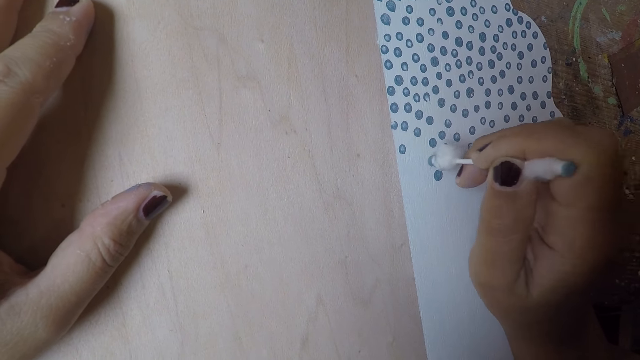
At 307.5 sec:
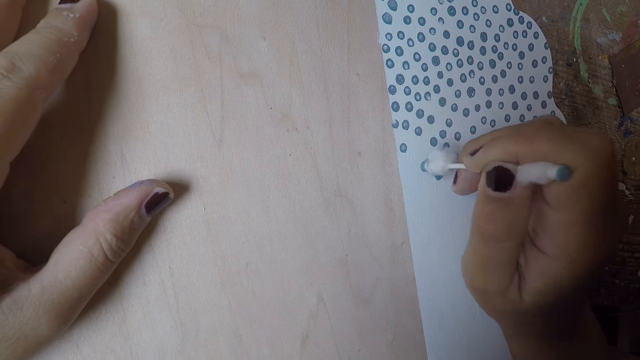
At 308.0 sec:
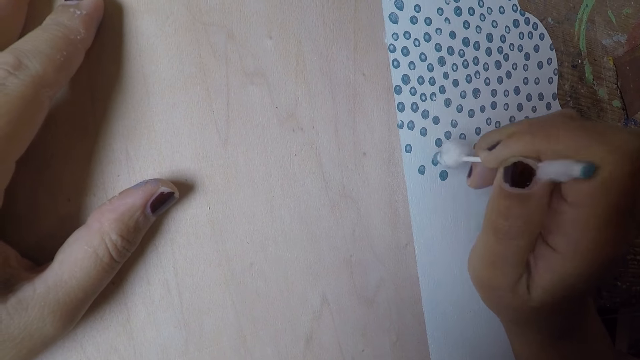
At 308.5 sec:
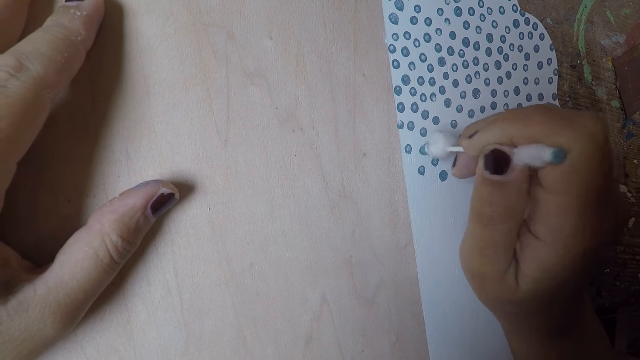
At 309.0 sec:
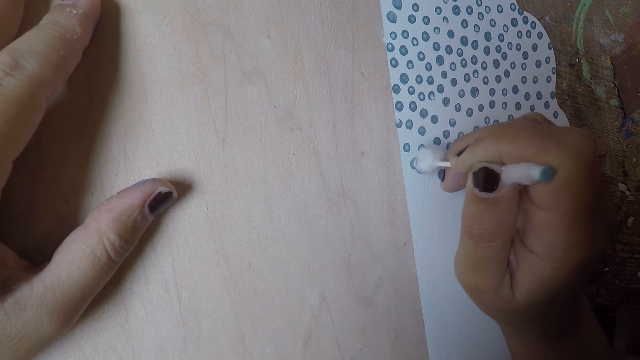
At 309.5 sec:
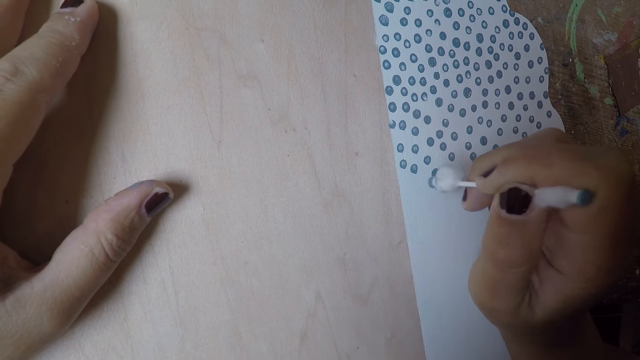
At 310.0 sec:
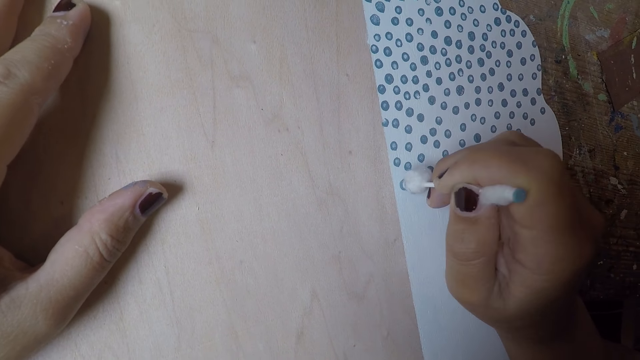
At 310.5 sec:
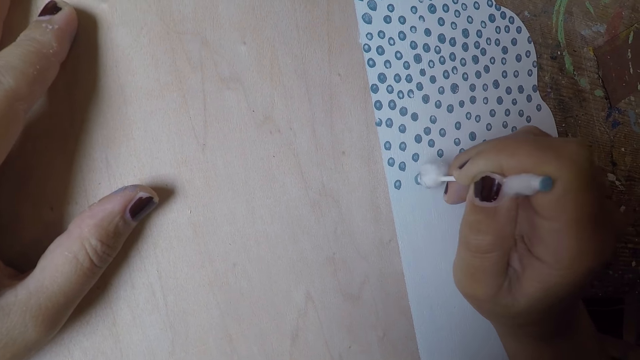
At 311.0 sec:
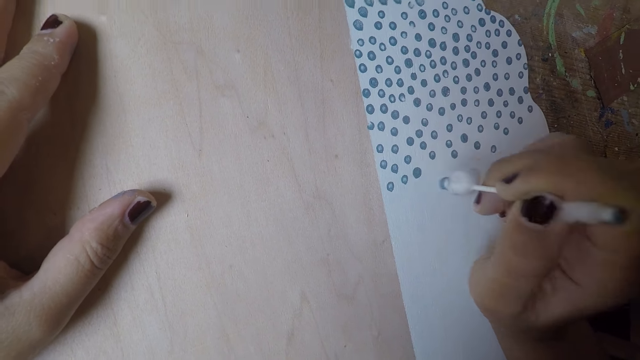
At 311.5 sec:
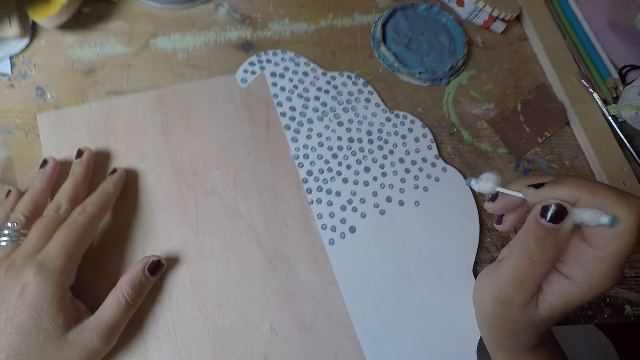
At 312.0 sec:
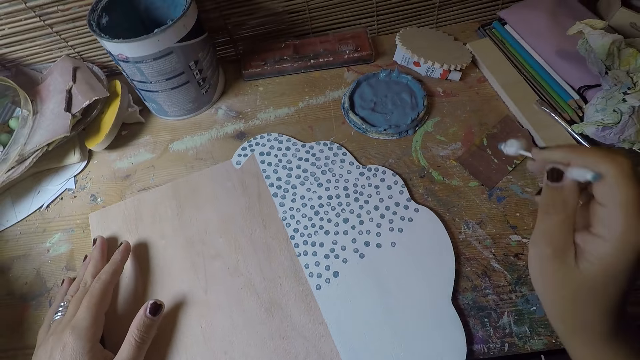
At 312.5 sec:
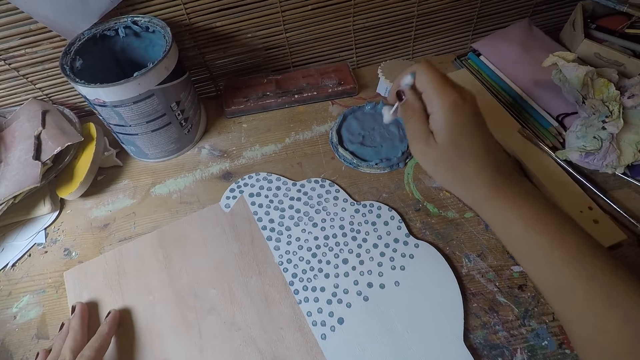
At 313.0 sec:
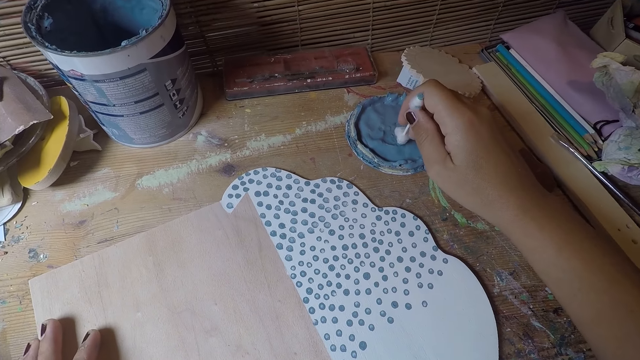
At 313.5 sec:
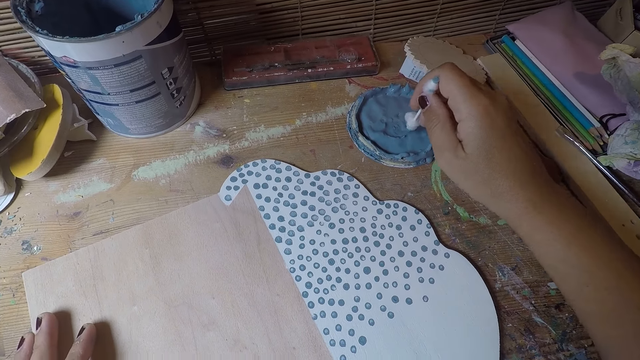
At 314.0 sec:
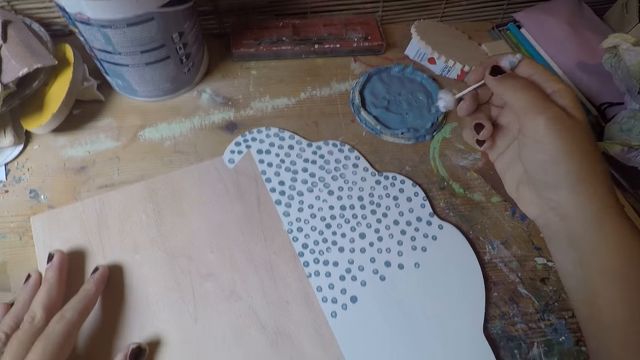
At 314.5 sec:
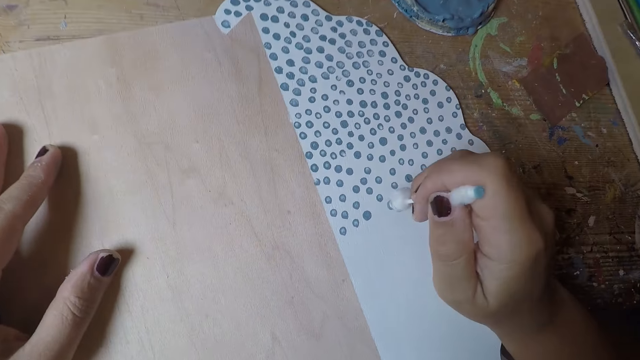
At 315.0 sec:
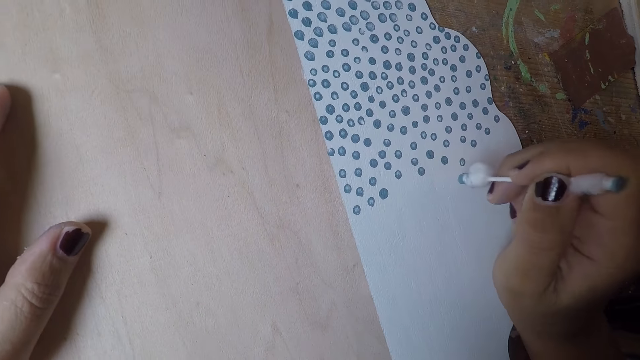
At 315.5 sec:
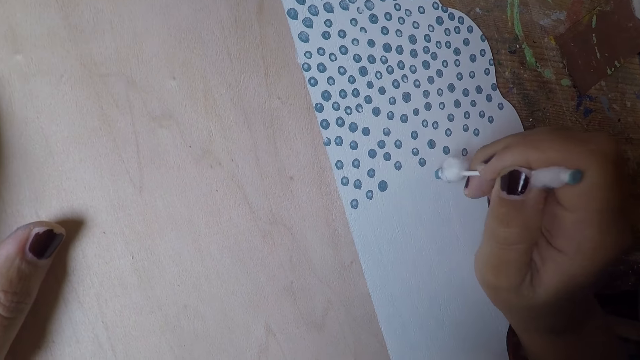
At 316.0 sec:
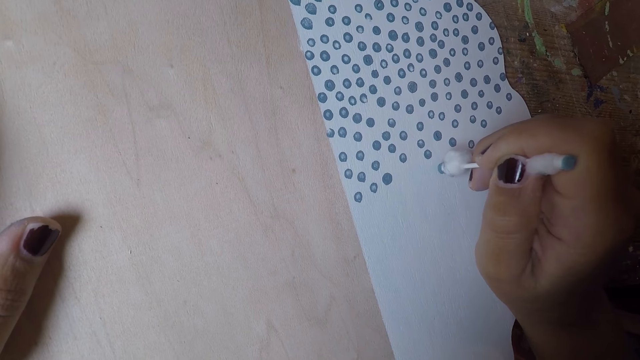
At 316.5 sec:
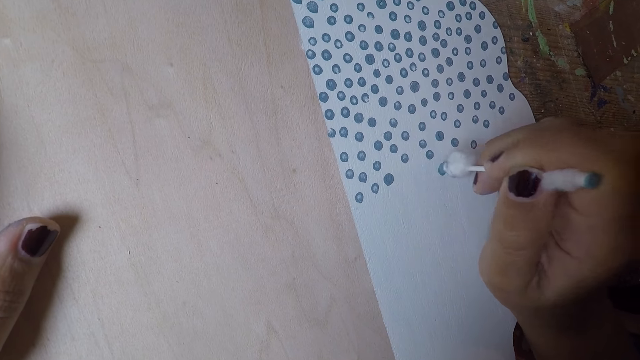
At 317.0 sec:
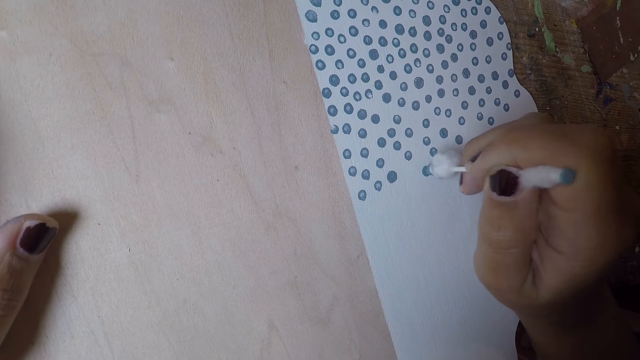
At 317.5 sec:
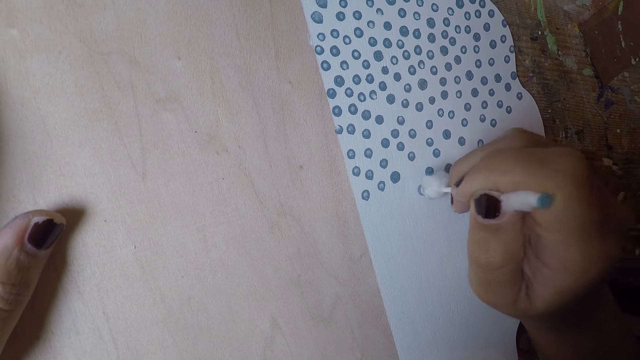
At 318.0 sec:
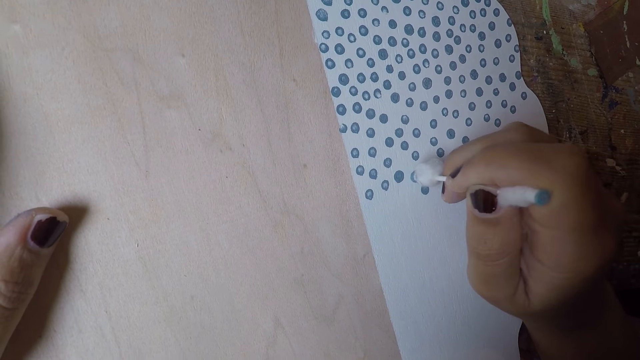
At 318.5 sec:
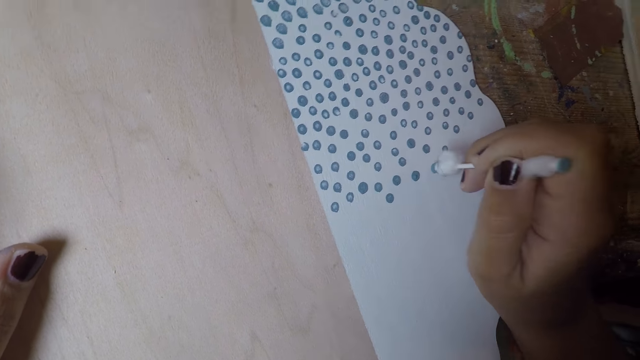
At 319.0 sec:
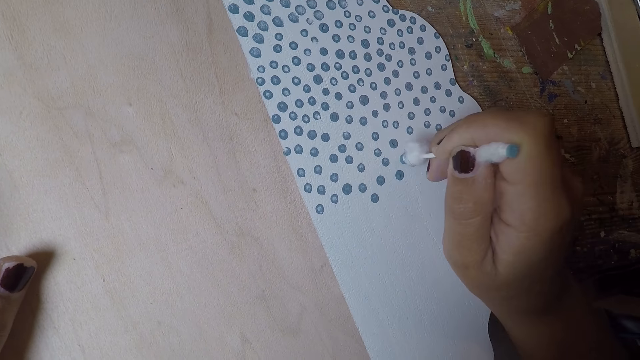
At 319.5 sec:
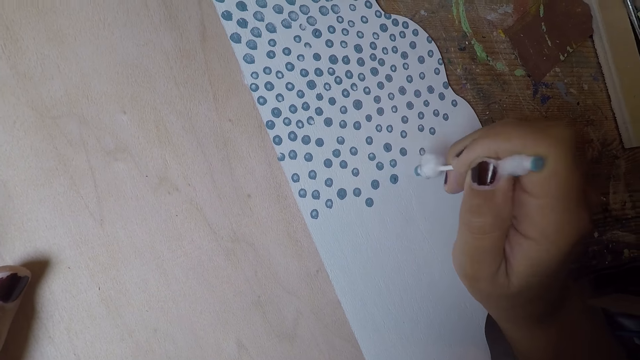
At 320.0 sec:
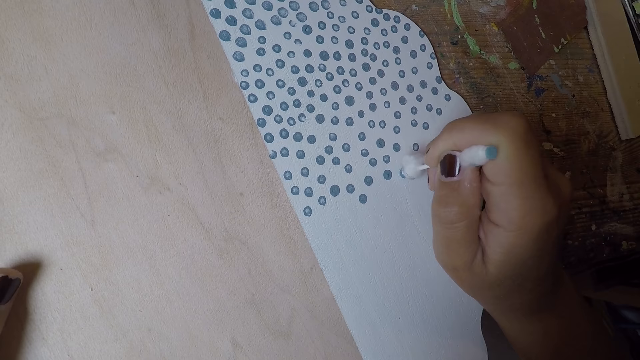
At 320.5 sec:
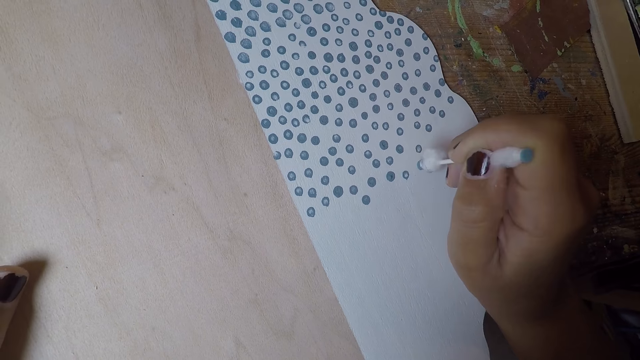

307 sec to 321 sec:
The camera wearer takes paint from the paint cover on the table with the cotton bud in his right hand. He puts dots on the white paper board with the cotton bud in his right hand.

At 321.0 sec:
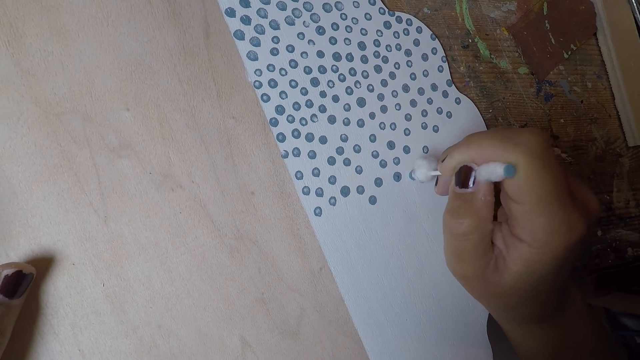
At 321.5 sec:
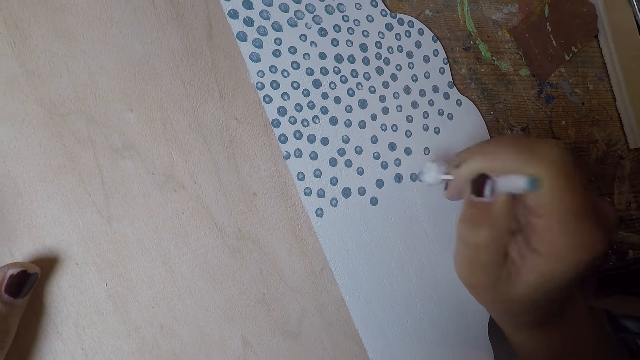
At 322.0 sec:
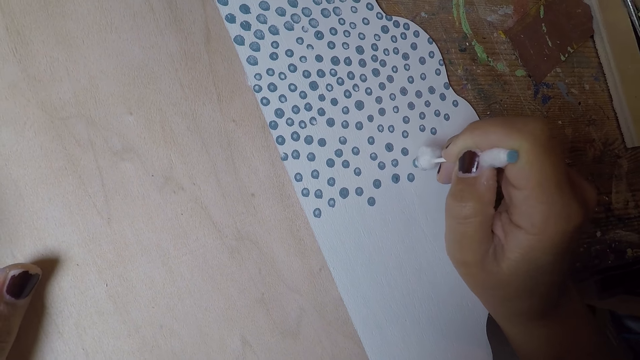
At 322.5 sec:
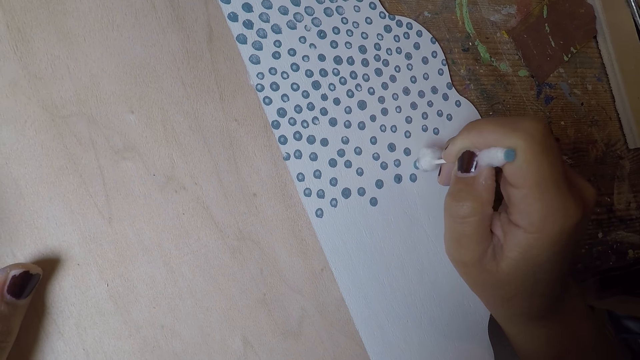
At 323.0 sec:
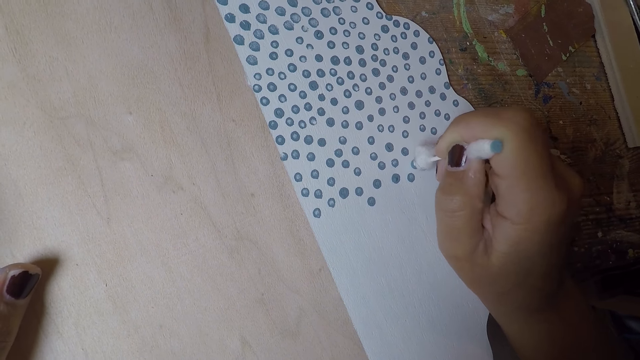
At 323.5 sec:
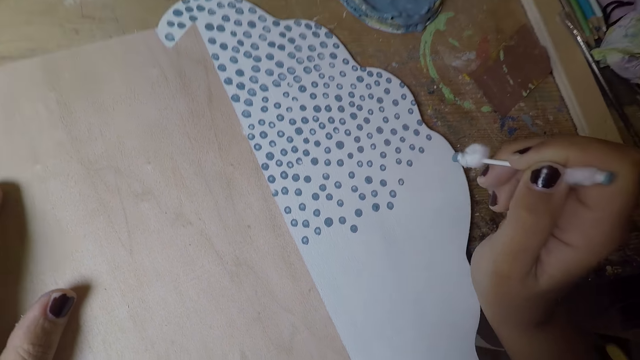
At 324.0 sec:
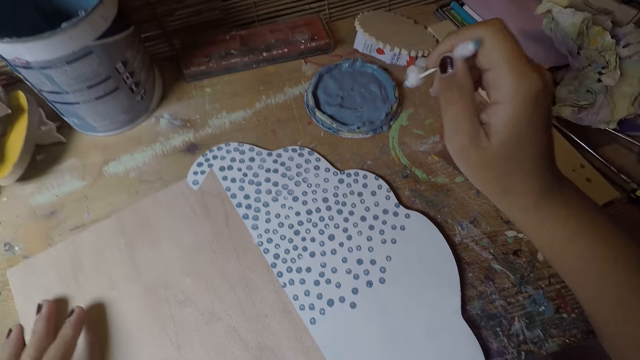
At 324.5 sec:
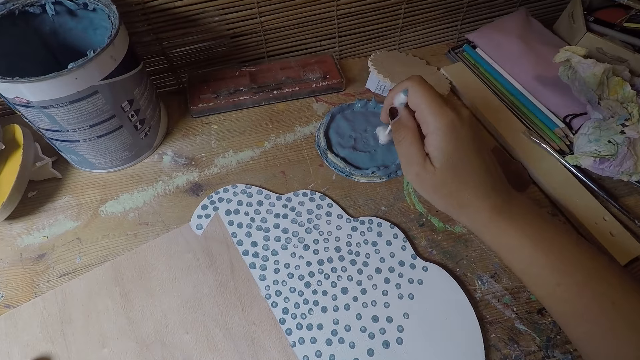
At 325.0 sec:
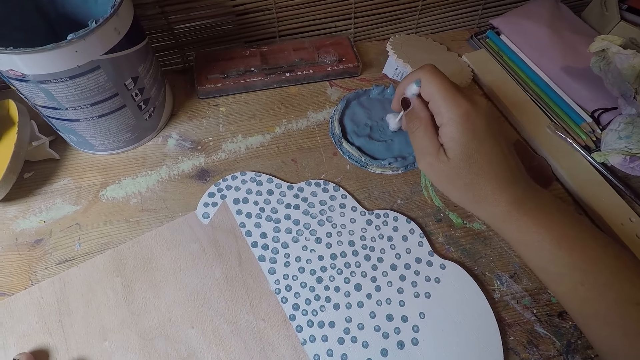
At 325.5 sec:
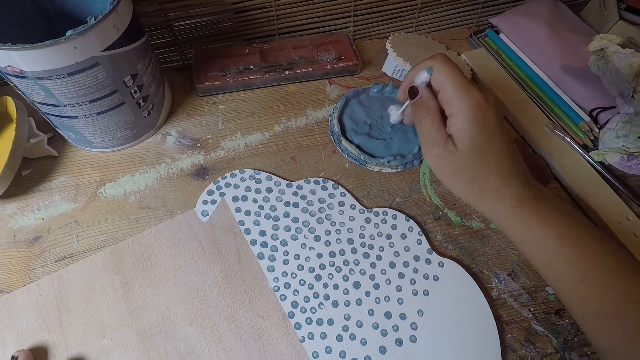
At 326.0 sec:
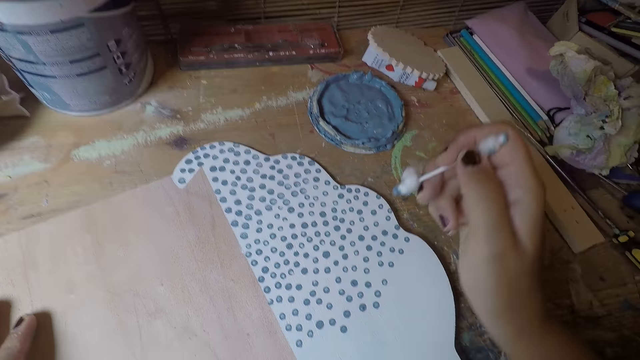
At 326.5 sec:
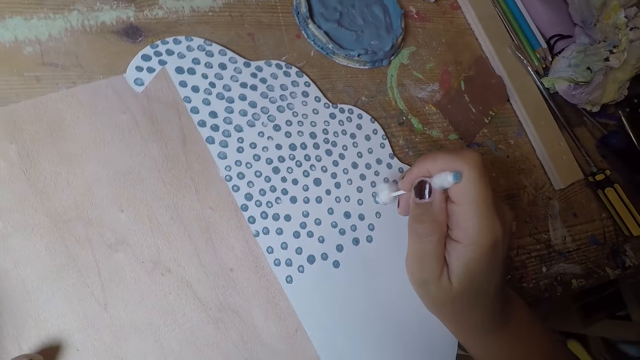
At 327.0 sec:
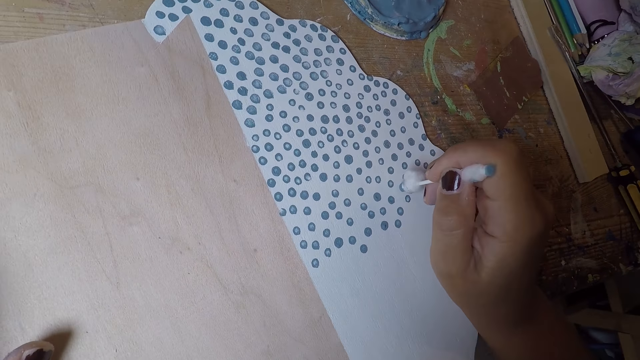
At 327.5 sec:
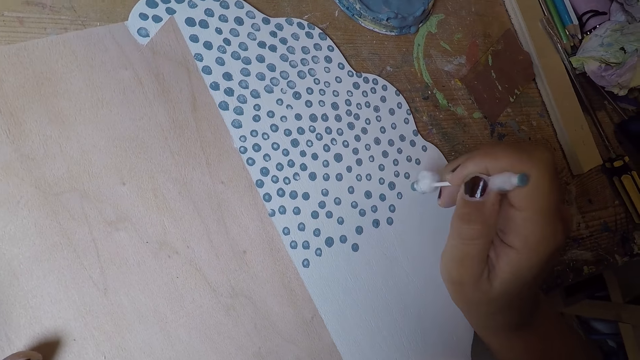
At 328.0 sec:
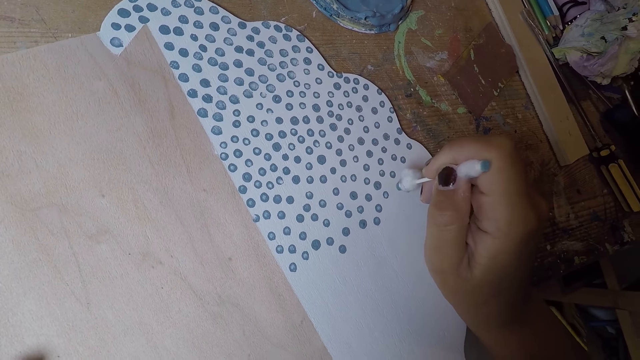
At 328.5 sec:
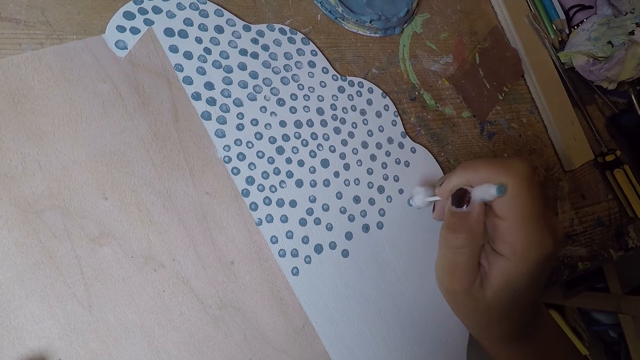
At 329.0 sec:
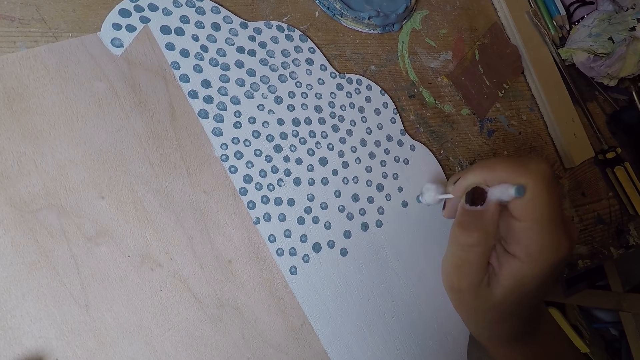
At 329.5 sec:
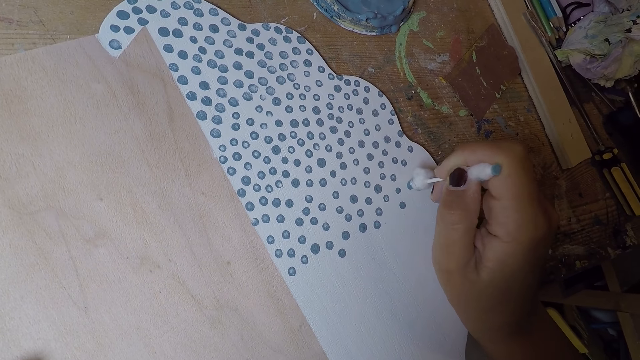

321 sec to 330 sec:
The camera wearer takes paint from the paint cover on the table with the cotton bud in his right hand. He puts dots on the white paper board with the cotton bud in his right hand.
